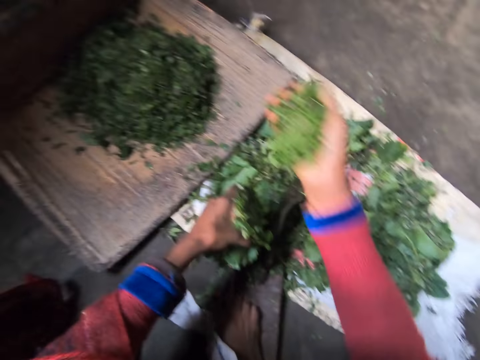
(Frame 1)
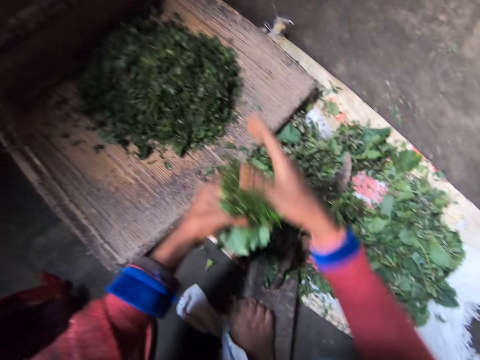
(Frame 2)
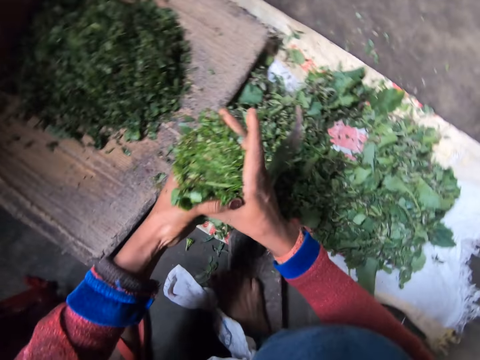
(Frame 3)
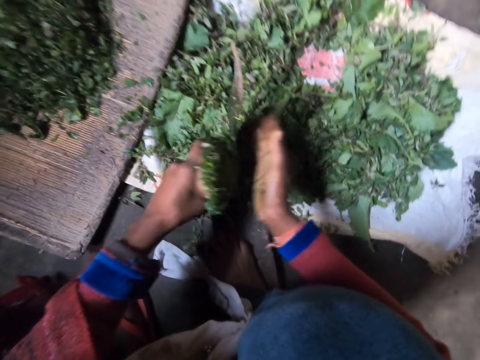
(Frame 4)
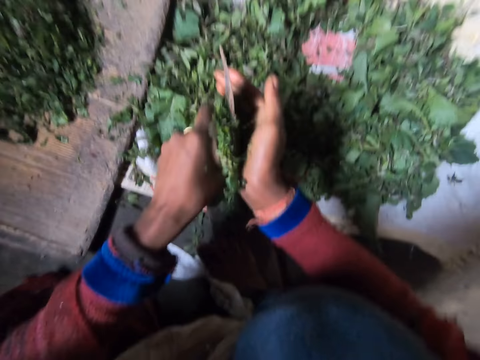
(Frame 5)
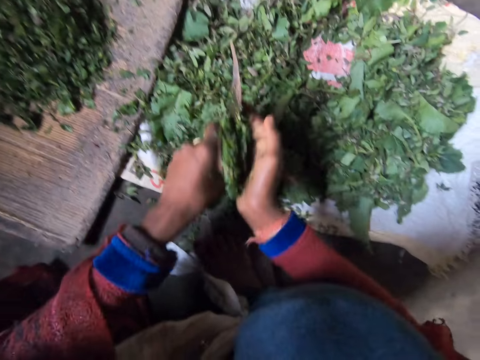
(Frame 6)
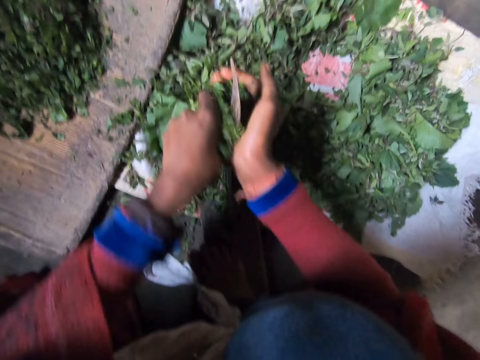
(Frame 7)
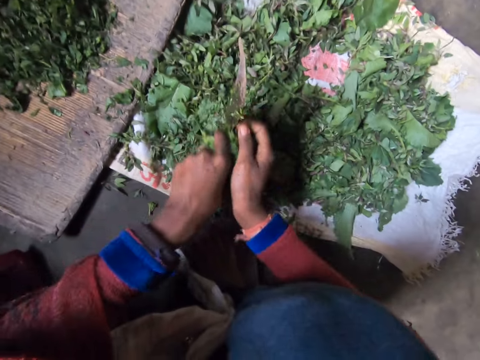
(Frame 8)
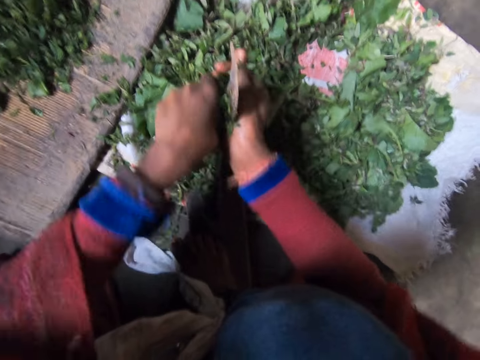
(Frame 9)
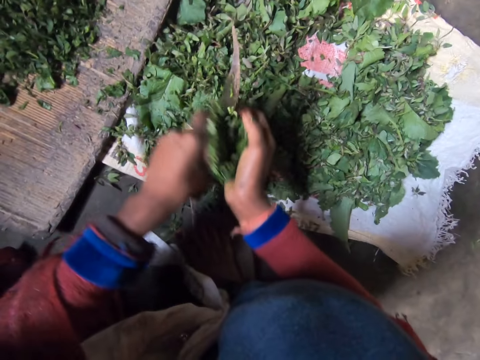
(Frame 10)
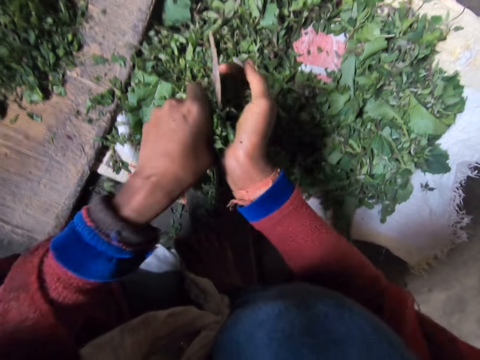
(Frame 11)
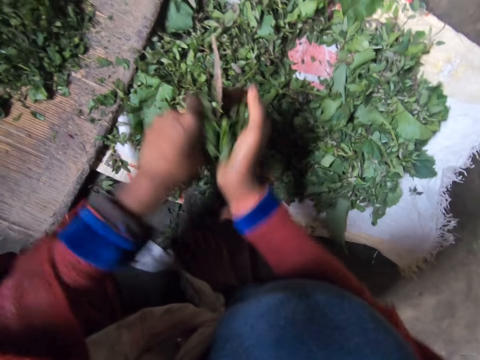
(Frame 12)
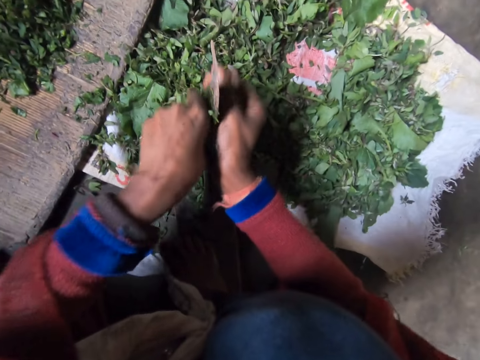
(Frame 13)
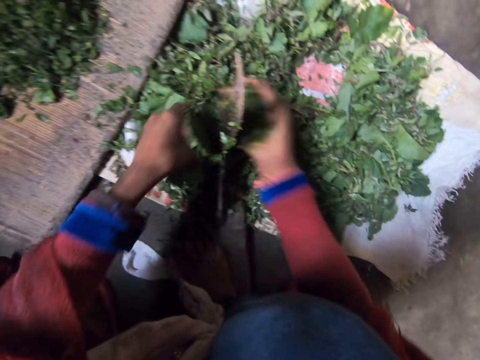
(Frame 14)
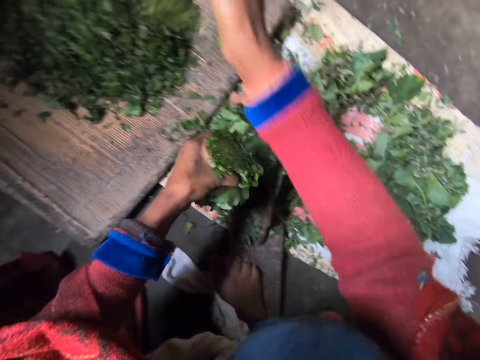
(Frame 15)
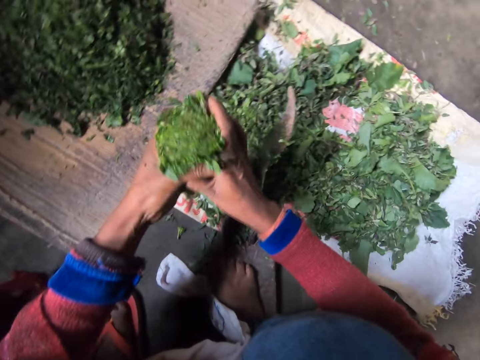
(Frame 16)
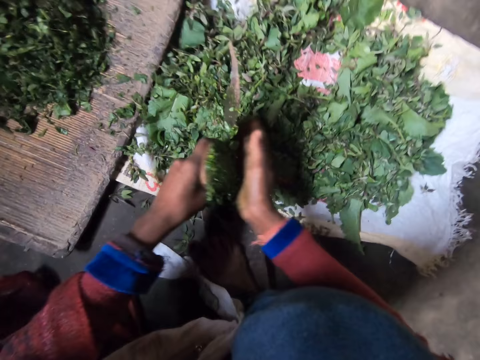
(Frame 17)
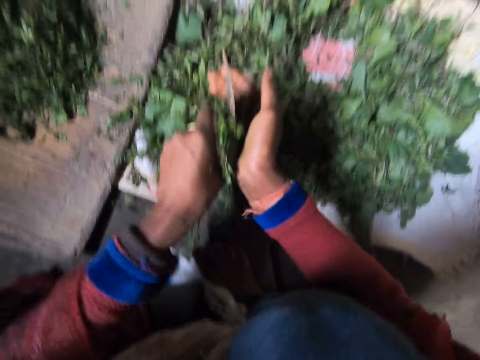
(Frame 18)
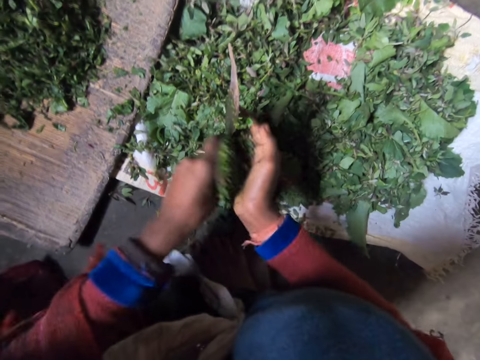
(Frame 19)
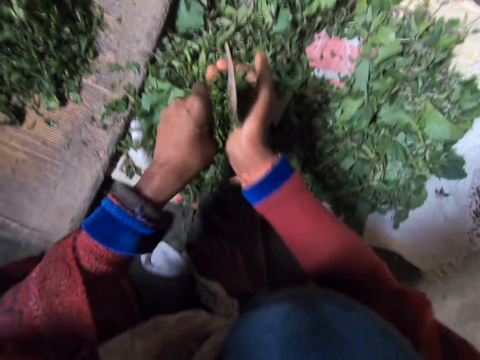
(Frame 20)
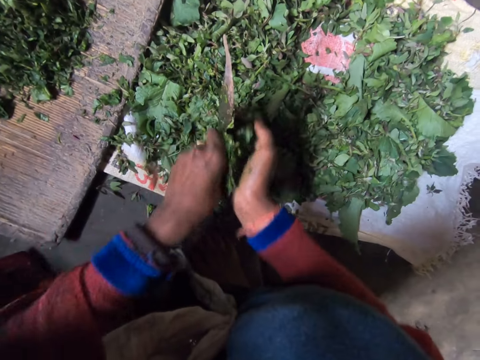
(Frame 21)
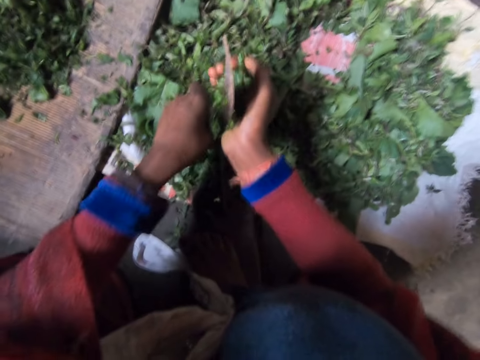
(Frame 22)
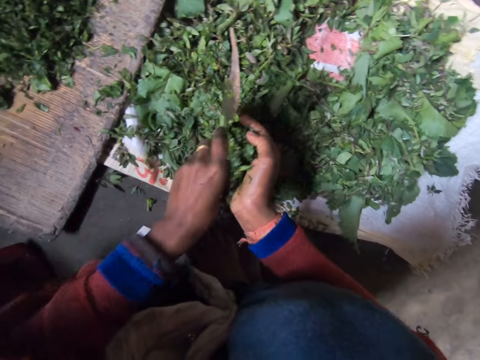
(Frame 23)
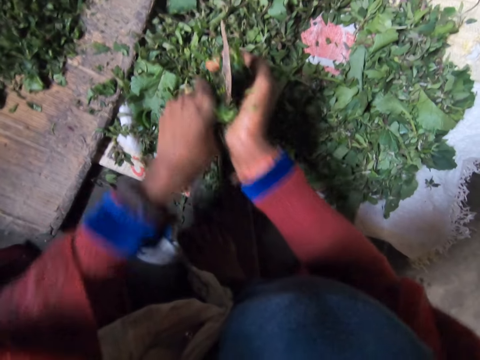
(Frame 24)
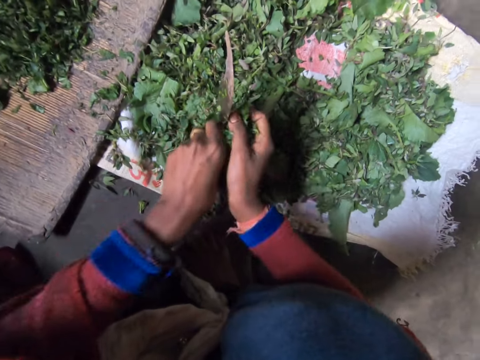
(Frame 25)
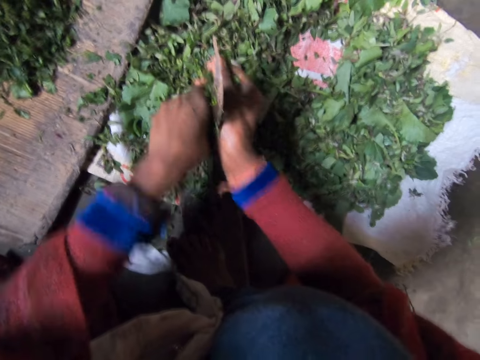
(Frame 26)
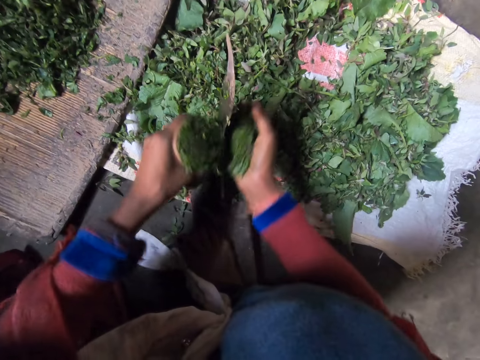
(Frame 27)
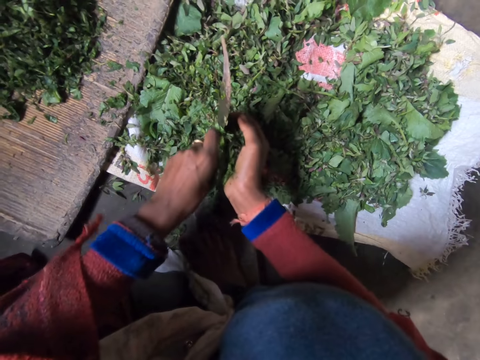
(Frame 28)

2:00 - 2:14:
The camera wearer throws the shredded leaves on the wooden board. They shred the leaves on the blade with a knife. They throw the shredded leaves on the wooden board. They shred the leaves on the blade with the knife.

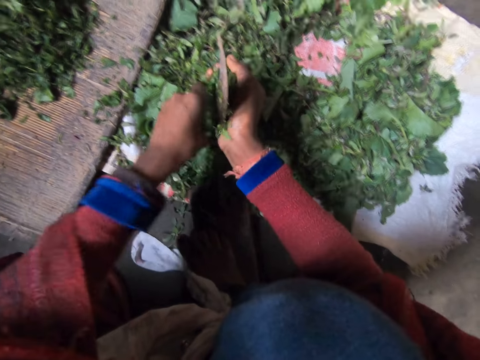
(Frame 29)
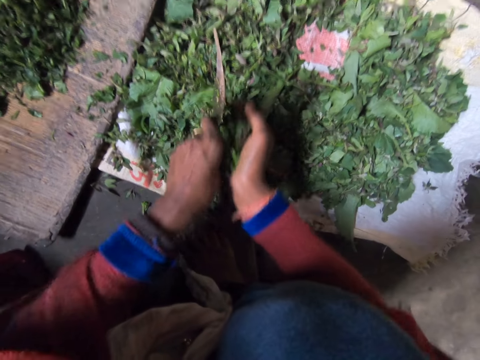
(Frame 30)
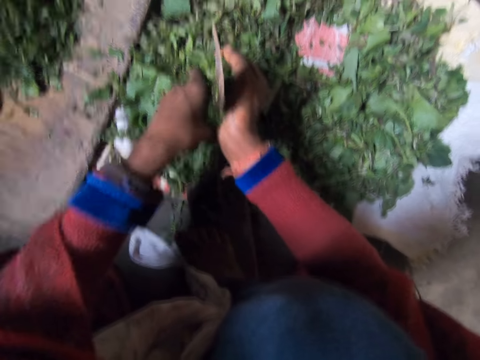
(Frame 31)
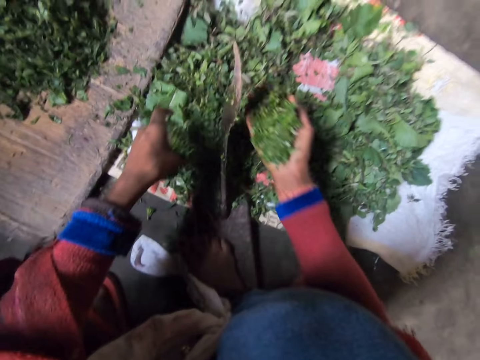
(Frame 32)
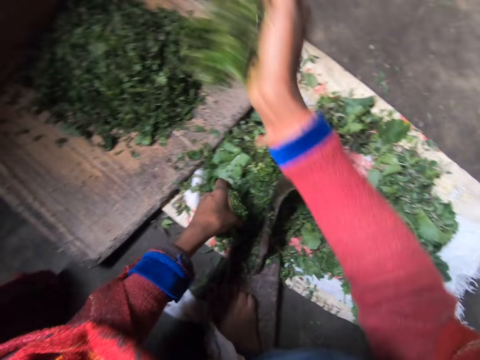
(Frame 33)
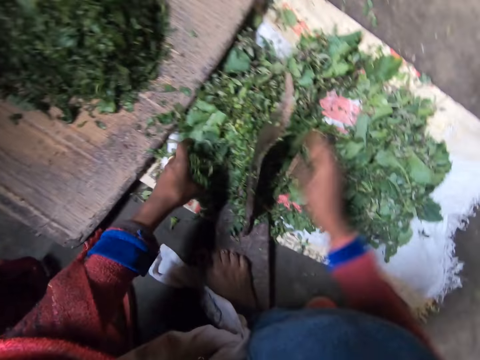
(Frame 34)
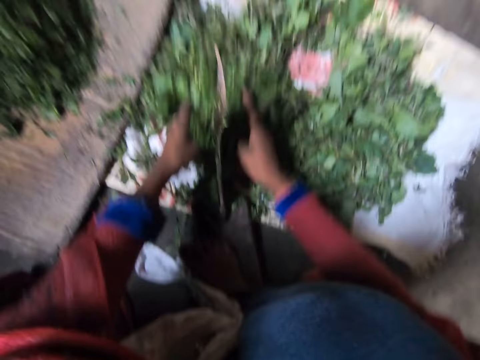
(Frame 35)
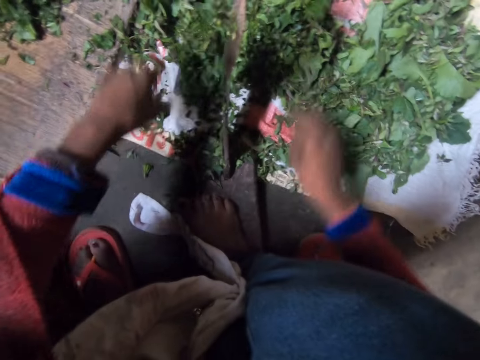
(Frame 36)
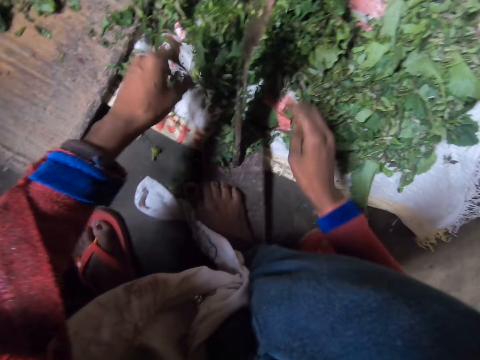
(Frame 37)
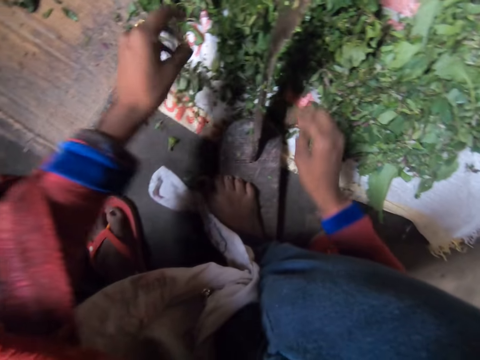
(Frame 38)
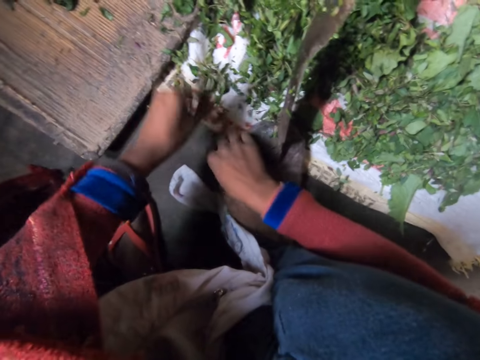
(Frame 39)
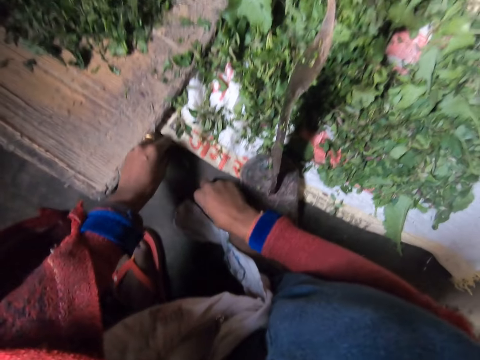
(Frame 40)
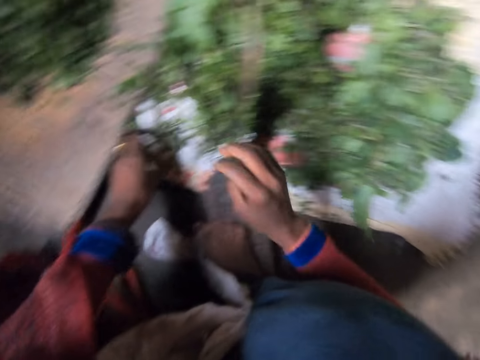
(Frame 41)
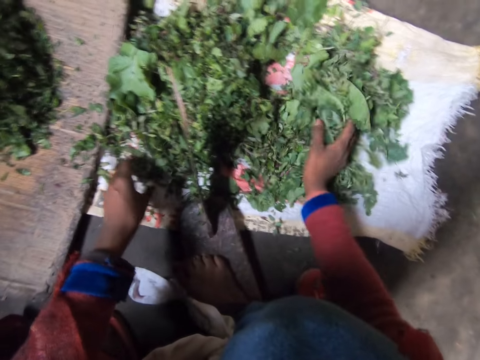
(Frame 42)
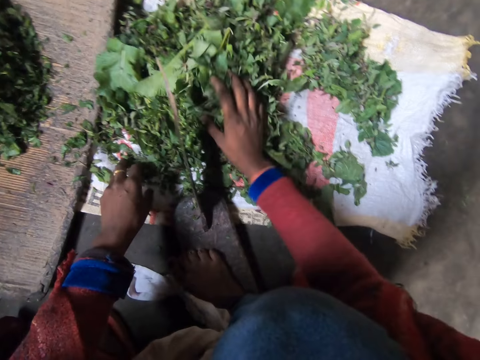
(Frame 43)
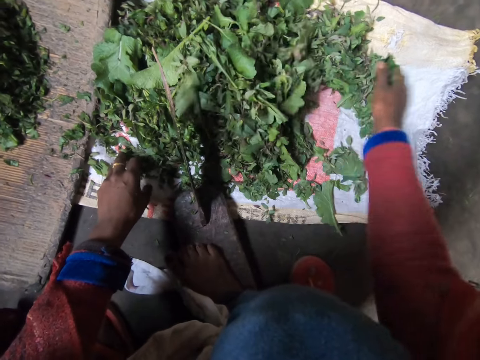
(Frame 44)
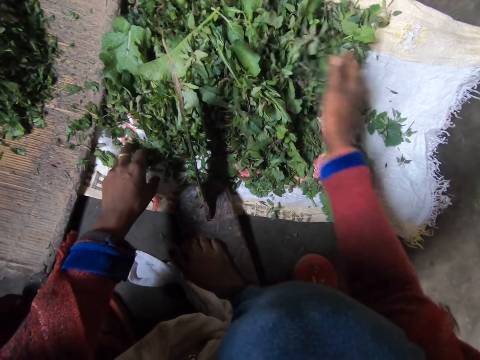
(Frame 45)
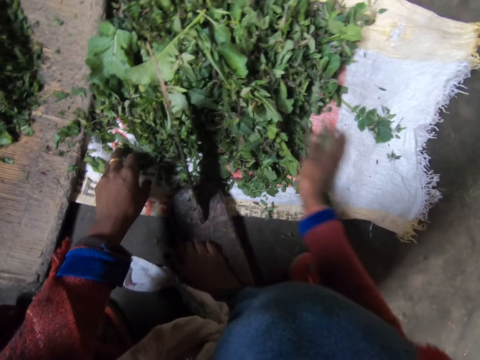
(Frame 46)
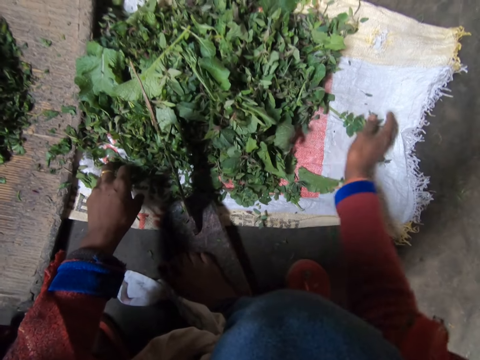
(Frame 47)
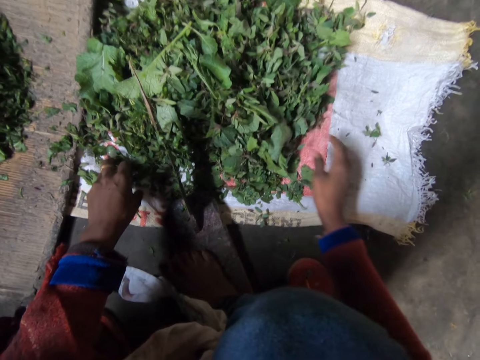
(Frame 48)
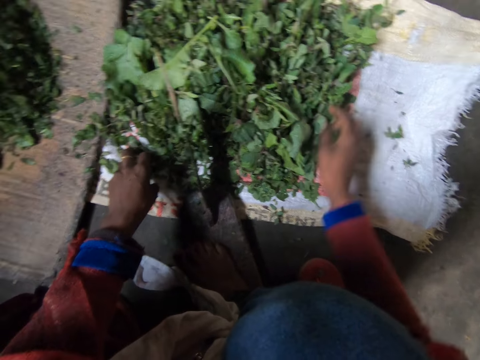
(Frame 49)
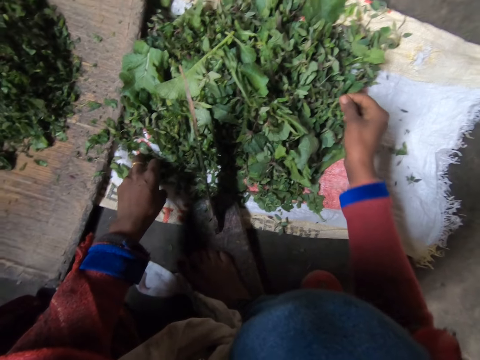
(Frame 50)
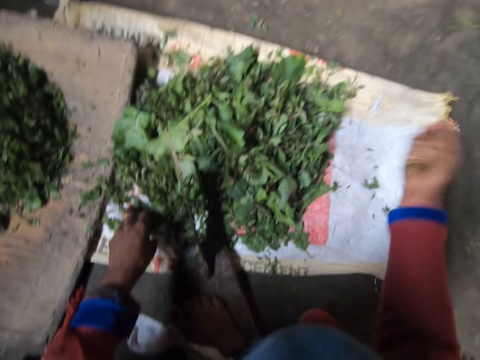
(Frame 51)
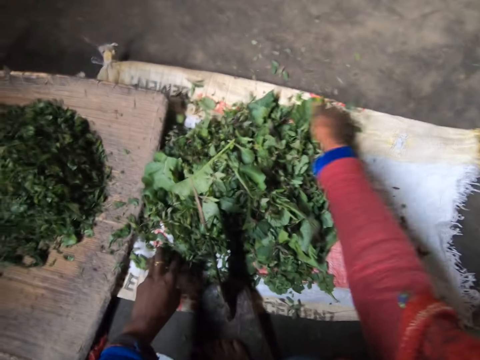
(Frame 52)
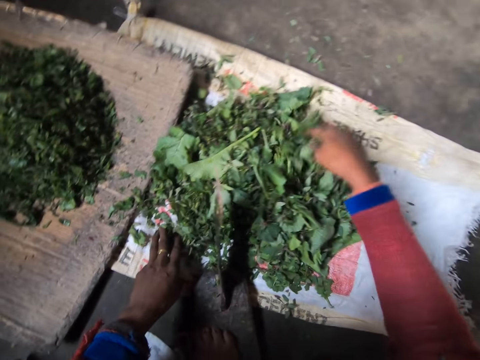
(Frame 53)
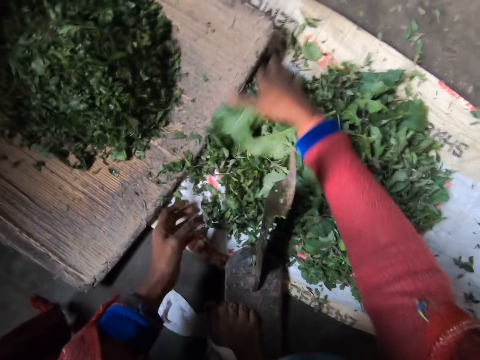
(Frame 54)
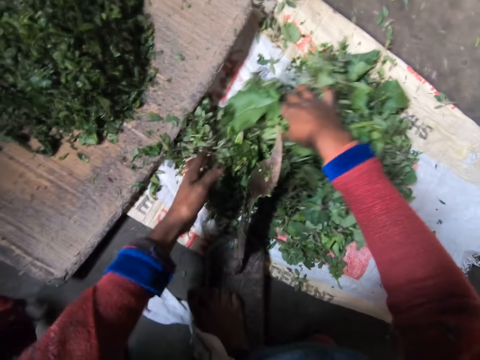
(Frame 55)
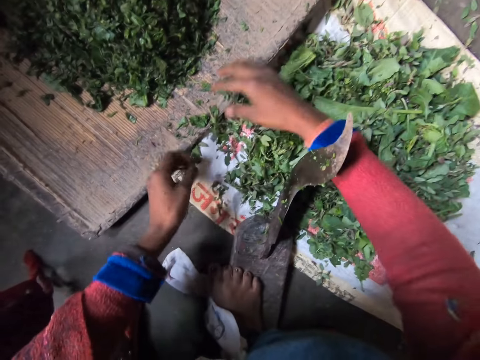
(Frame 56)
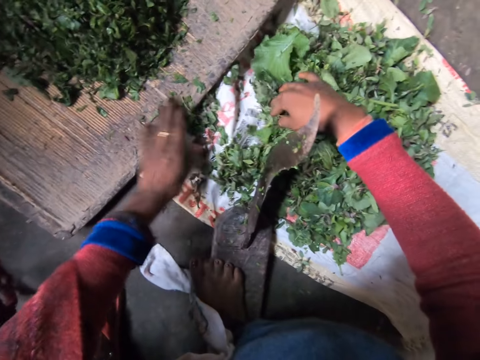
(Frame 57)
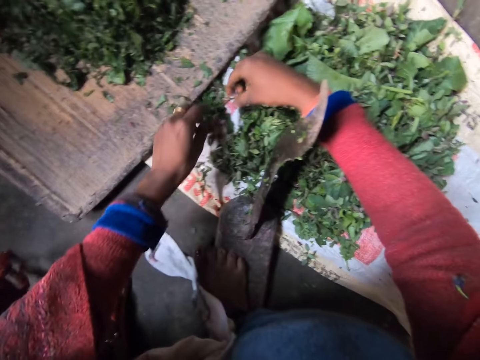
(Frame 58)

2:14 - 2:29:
The camera wearer throws the shredded leaves on the wooden board. They move the leaves on the sack. They collect the greens together.
